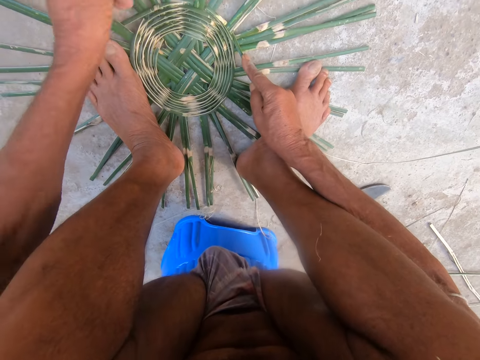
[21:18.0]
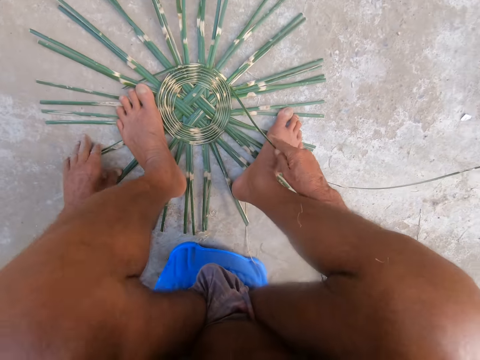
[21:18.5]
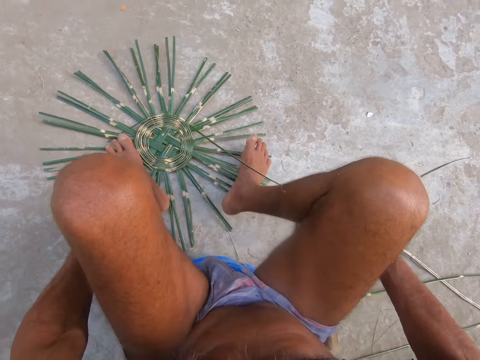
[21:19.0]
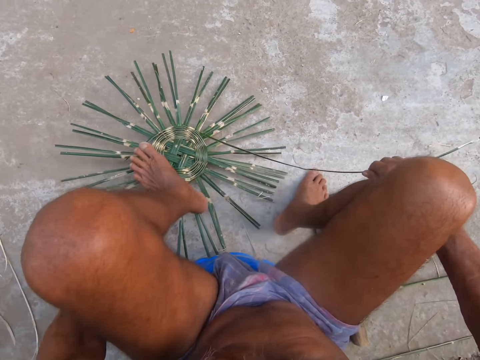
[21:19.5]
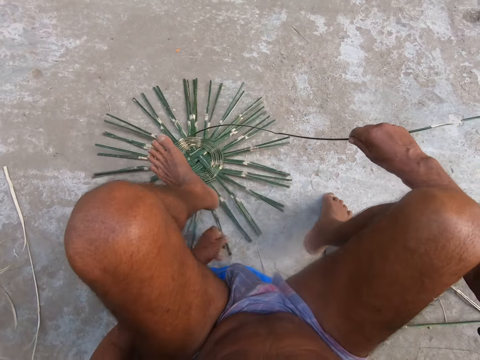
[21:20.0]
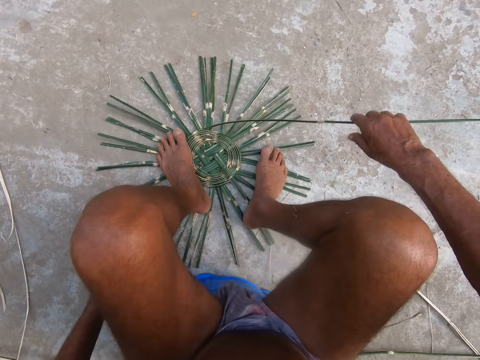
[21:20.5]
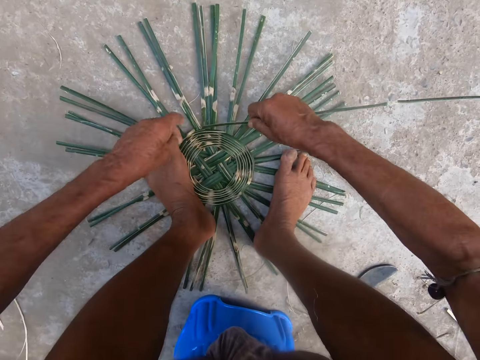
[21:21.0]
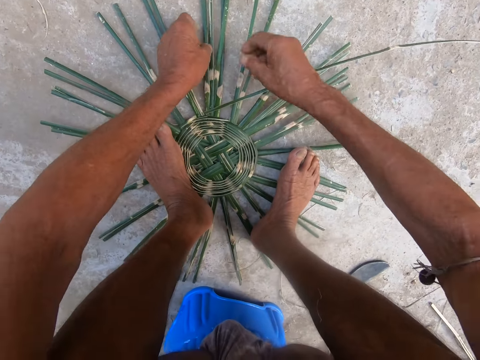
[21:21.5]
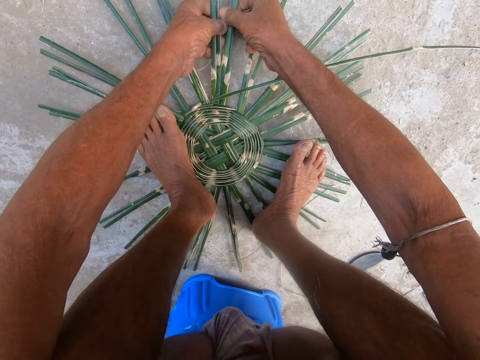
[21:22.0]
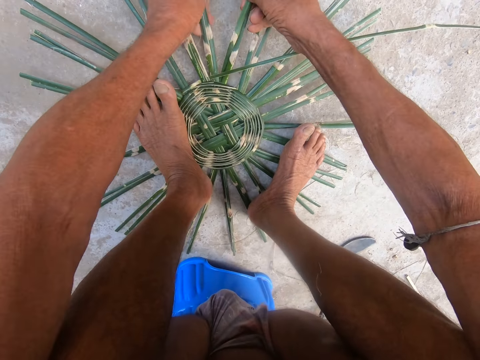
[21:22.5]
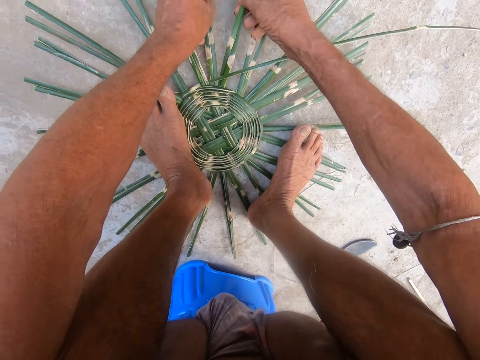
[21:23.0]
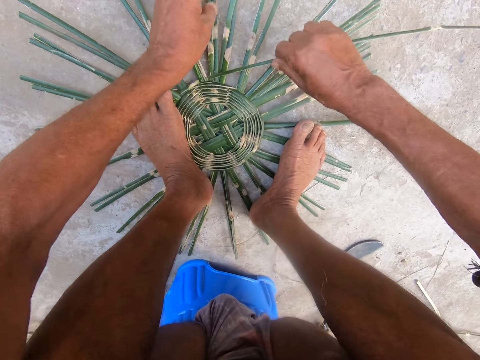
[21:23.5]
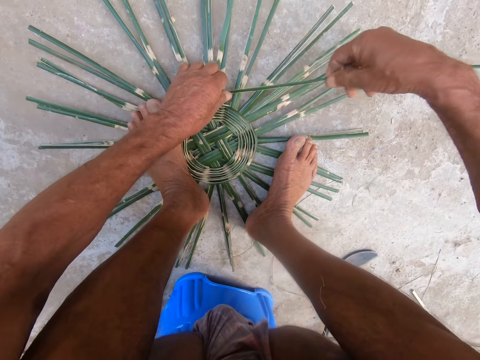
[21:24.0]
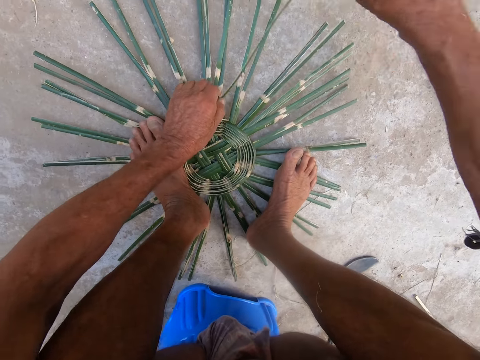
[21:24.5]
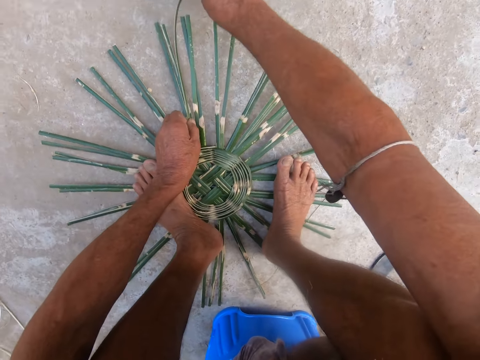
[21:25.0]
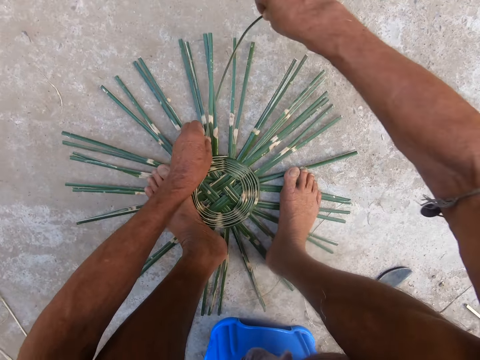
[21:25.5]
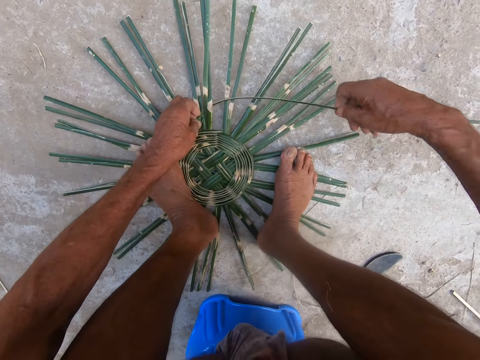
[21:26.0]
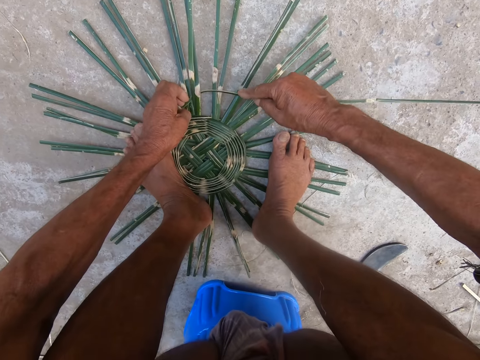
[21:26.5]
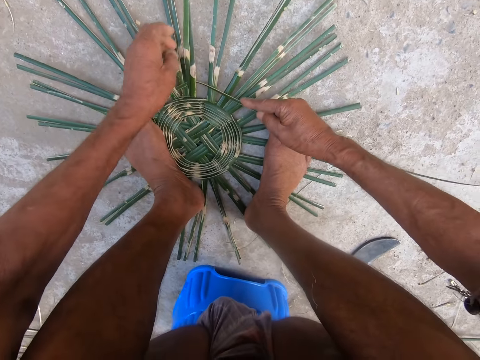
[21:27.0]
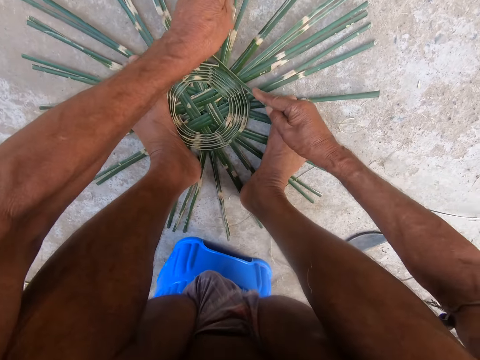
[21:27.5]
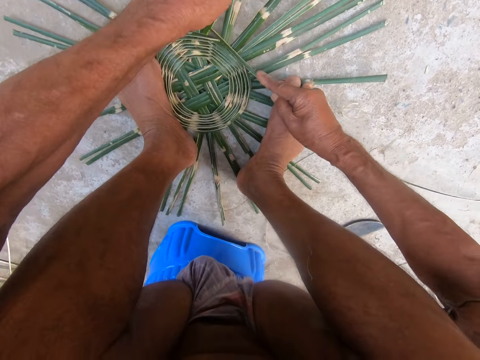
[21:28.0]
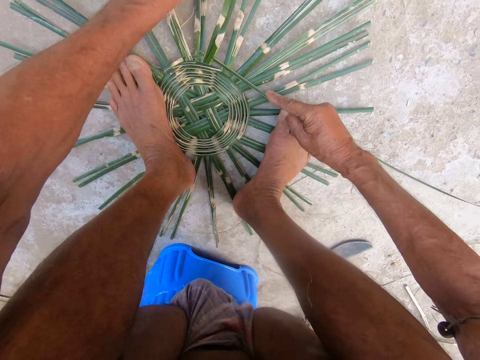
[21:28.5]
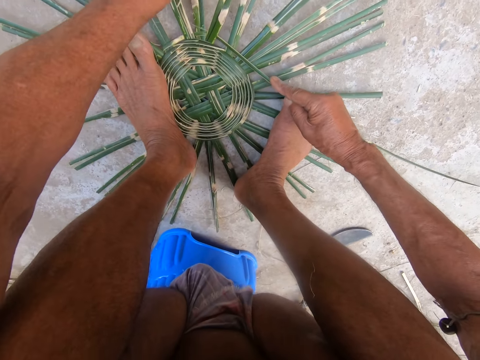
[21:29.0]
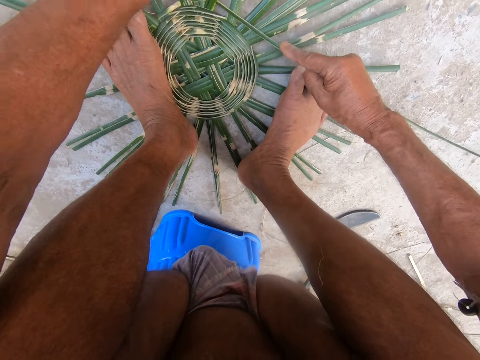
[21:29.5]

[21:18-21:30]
The camera wearer lifts his right leg from the bamboo craft. He turns the bamboo craft with his left hand. He lifts his left leg from the bamboo craft. He places his left leg on the bamboo craft. He moves something on the ground. He places his right leg on the bamboo craft. He adjusts the bamboo craft with both hands. He holds the bamboo strip with both hands. He weaves the bamboo craft with the bamboo strip in his hands.

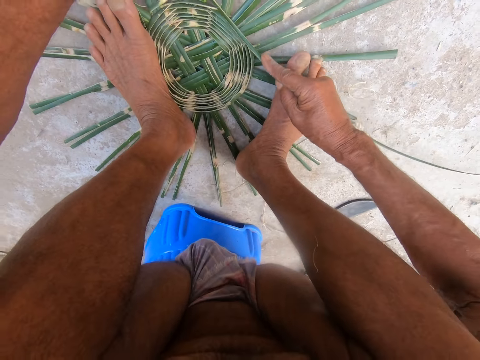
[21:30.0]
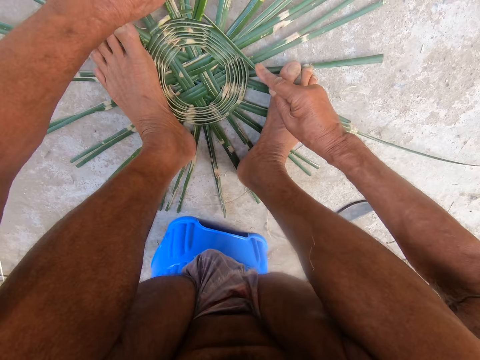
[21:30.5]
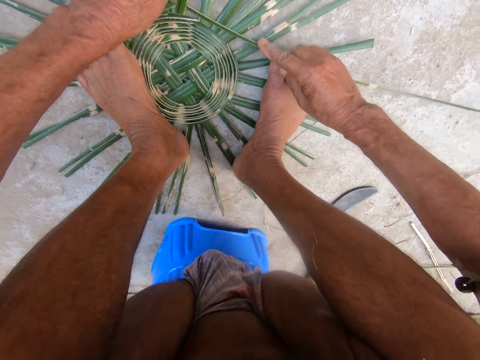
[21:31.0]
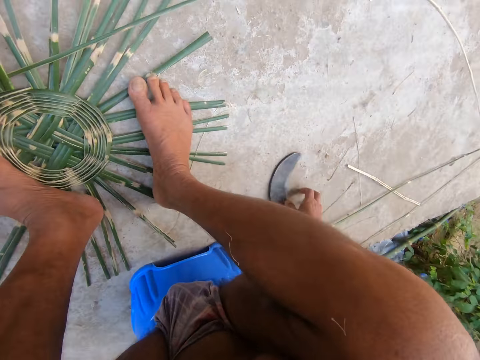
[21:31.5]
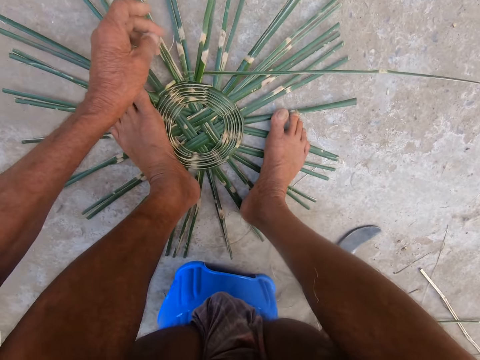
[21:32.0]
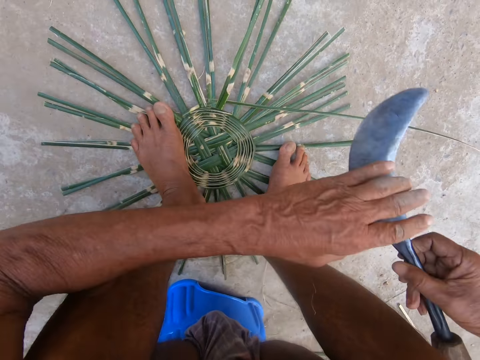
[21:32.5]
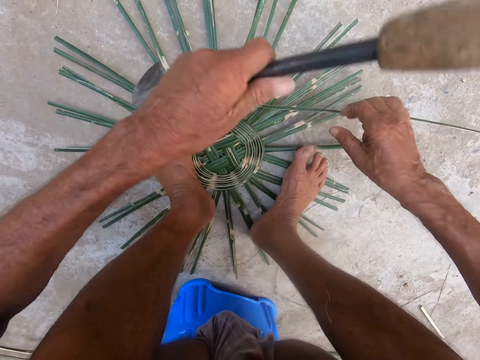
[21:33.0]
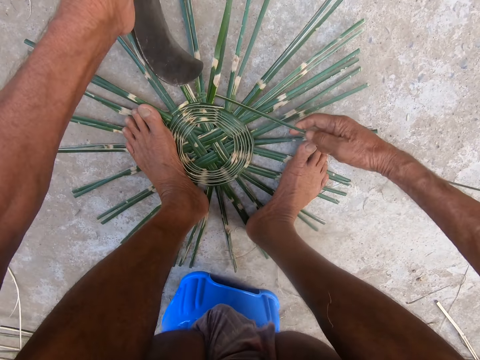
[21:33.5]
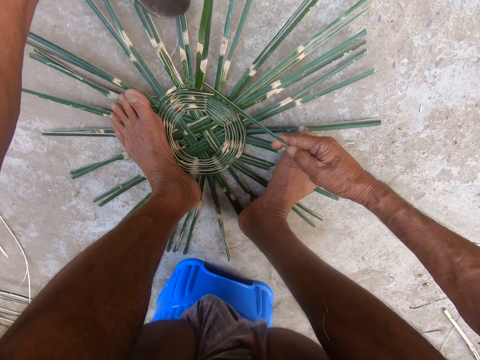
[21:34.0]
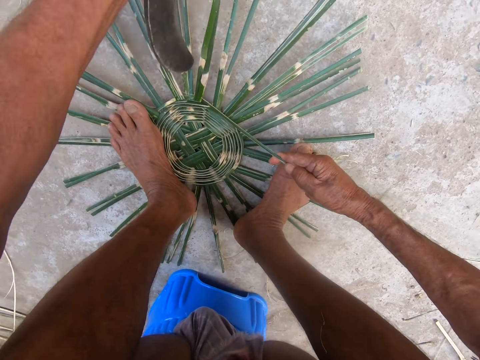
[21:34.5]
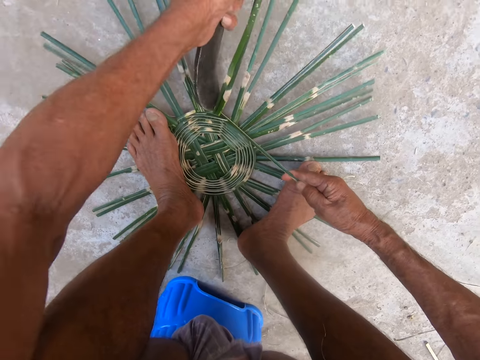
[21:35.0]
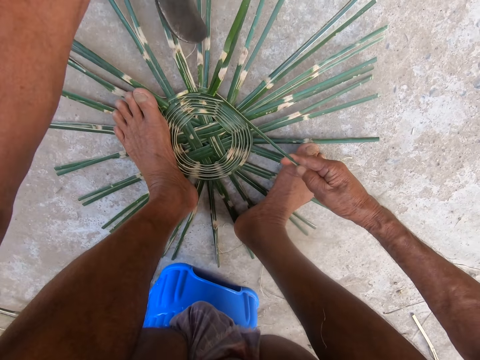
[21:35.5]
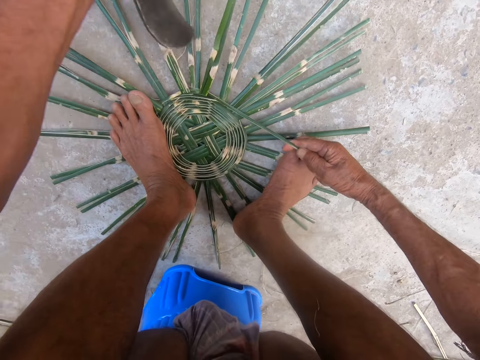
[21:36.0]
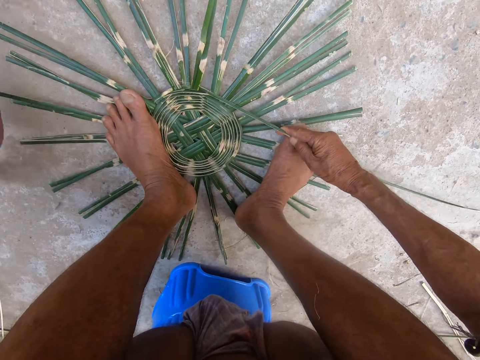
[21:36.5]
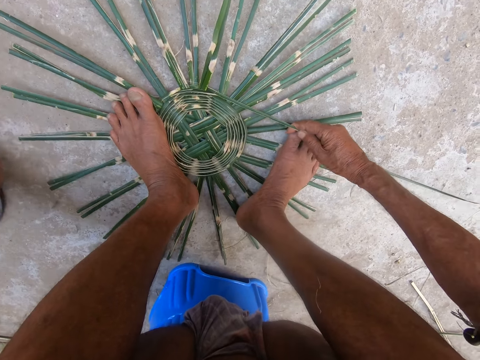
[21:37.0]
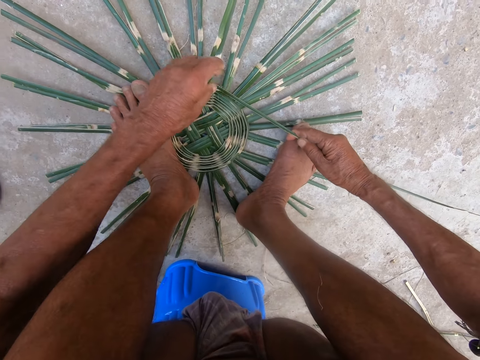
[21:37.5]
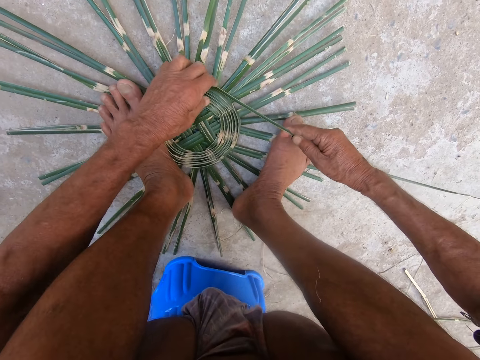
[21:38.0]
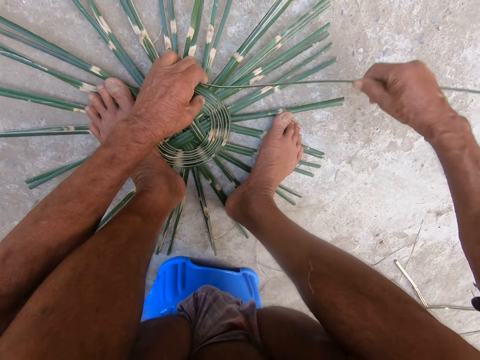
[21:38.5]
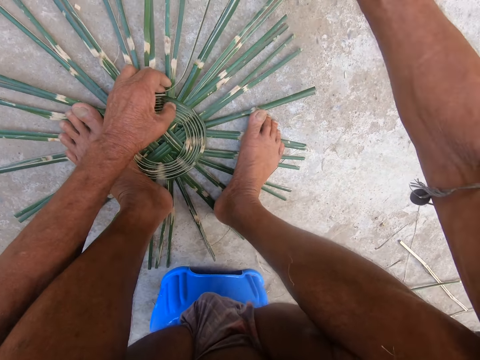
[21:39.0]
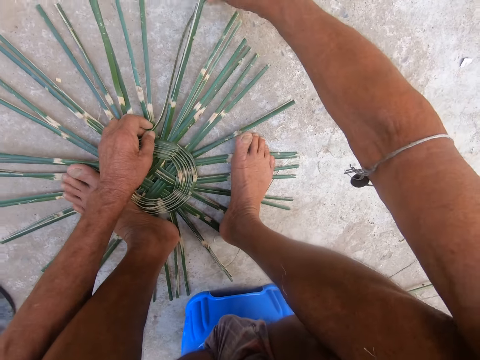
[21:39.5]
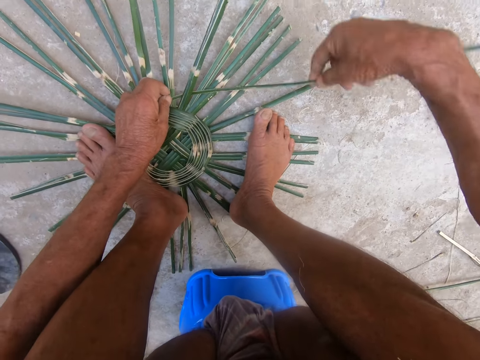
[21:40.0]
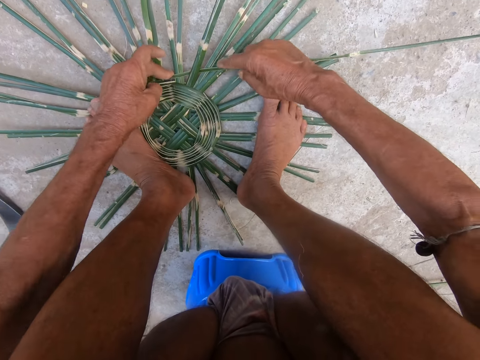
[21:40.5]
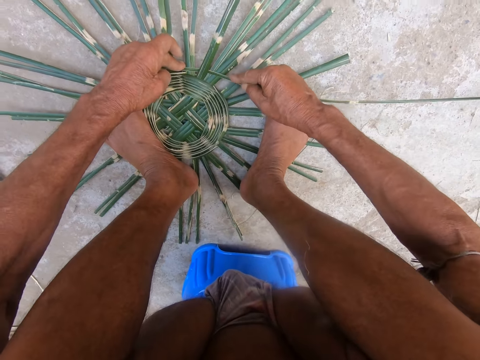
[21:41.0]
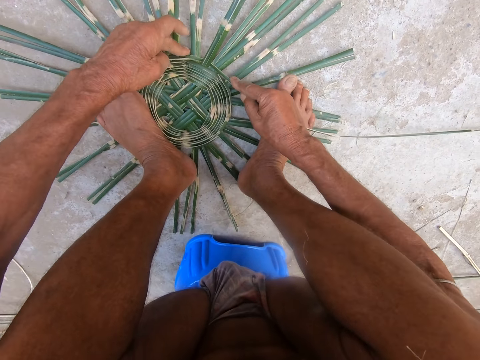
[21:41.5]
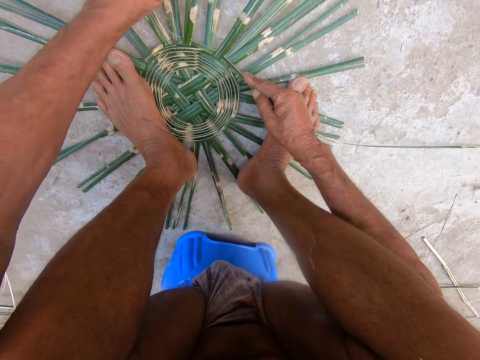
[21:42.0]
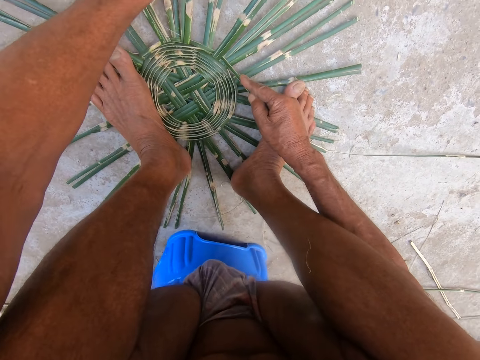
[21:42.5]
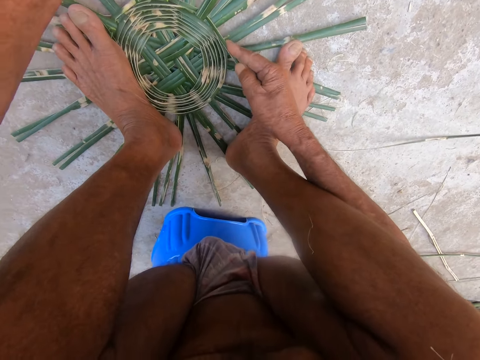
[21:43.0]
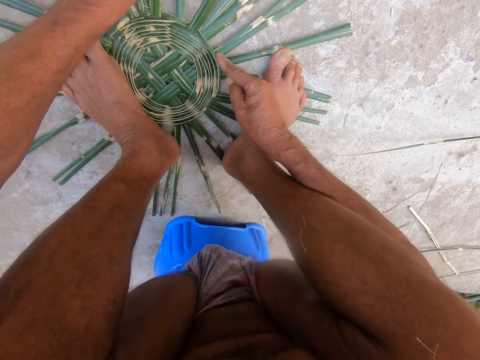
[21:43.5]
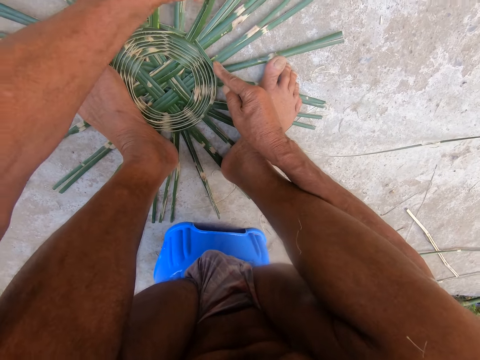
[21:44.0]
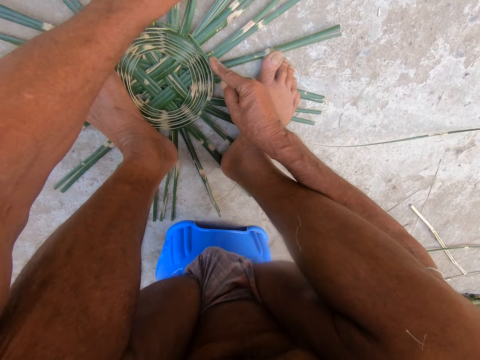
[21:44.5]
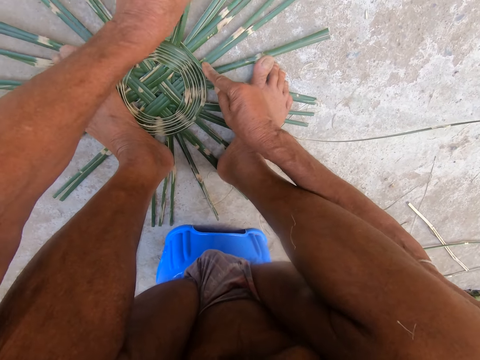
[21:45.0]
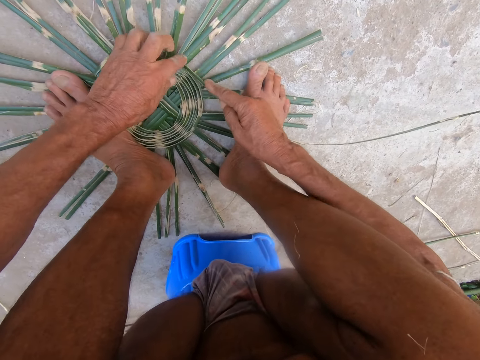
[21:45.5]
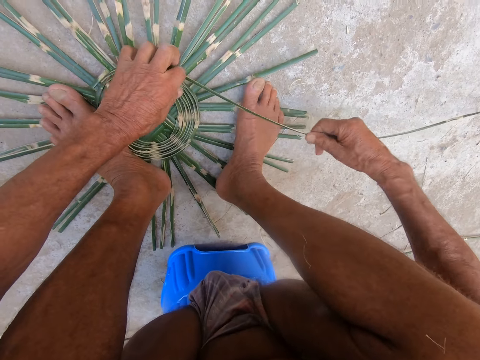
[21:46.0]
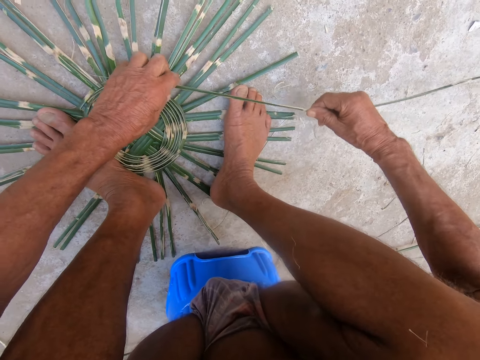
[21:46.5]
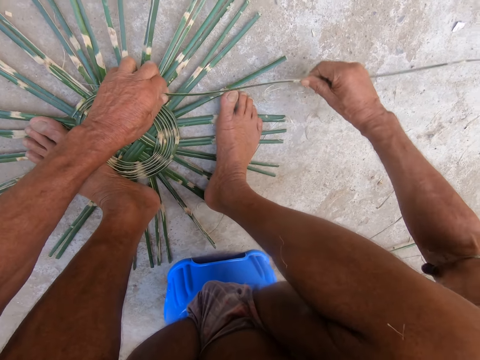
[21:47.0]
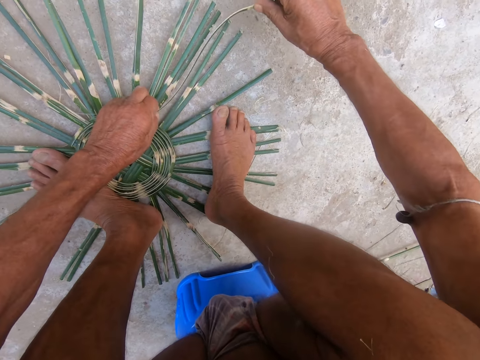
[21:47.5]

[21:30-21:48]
The camera wearer drops the bamboo strip on the bamboo craft with his right hand. He picks the hook knife from the ground with his right hand. He passes the hook knife from his right hand to his left hand. He picks the bamboo strip from the bamboo craft with his right hand. He holds the bamboo rope with his right hand. He hits the bamboo craft with the hook knife in his left hand. He cuts the bamboo rope with the hook knife. He drops the hook knife on the ground with his left hand. He holds the bamboo strip with both hands. He weaves the bamboo craft with the bamboo strip in his hands.
